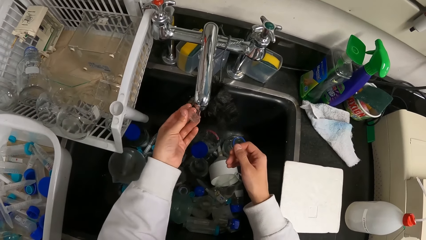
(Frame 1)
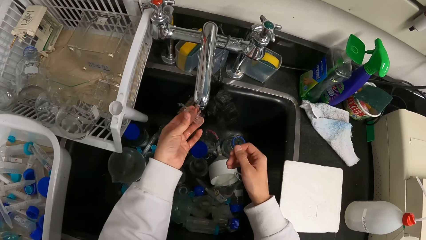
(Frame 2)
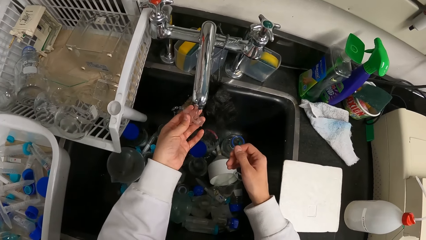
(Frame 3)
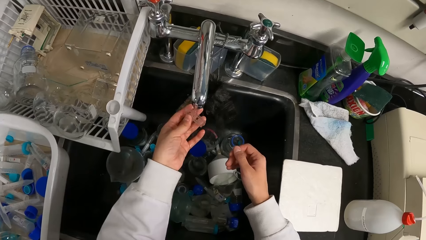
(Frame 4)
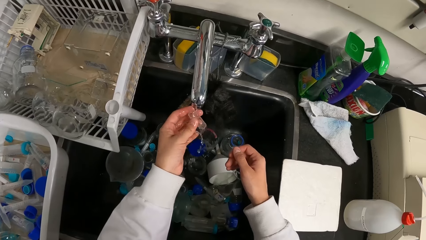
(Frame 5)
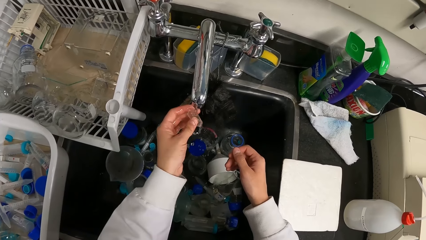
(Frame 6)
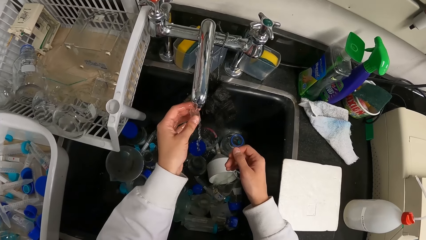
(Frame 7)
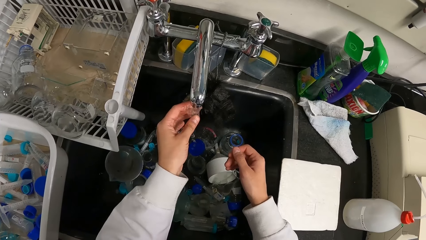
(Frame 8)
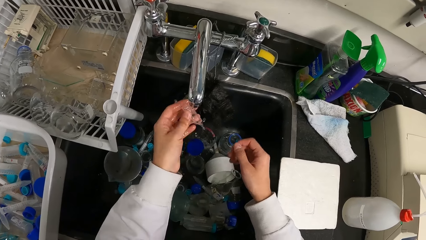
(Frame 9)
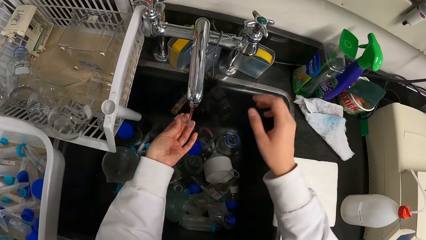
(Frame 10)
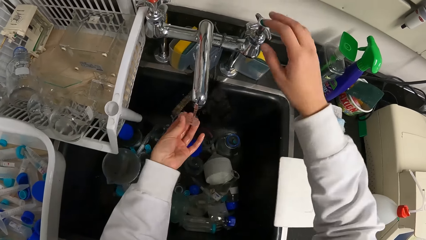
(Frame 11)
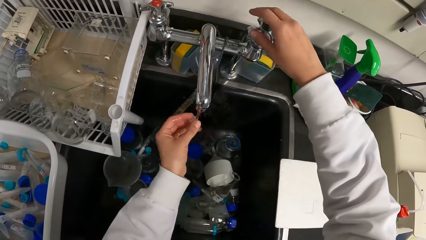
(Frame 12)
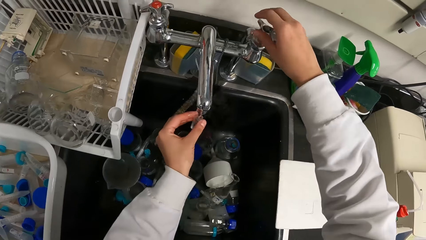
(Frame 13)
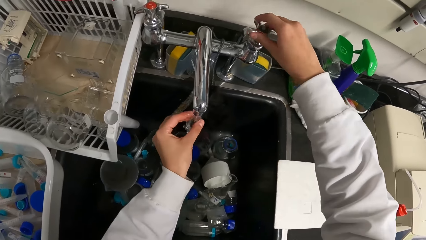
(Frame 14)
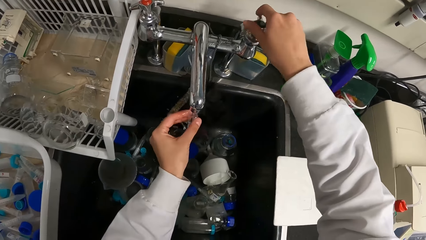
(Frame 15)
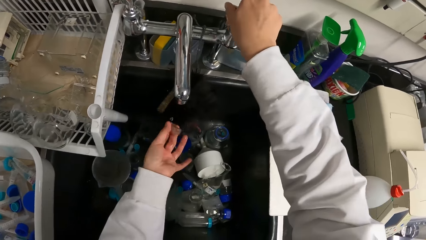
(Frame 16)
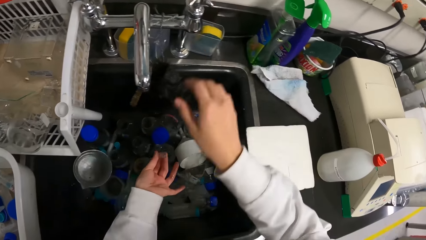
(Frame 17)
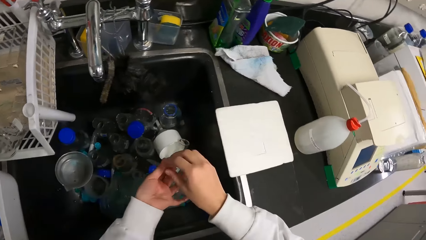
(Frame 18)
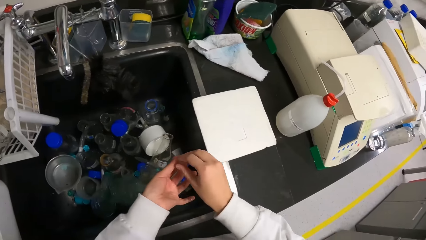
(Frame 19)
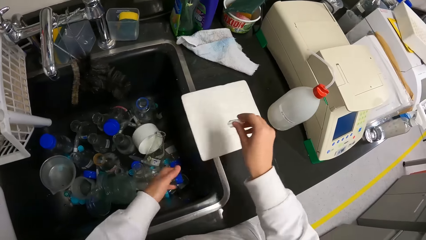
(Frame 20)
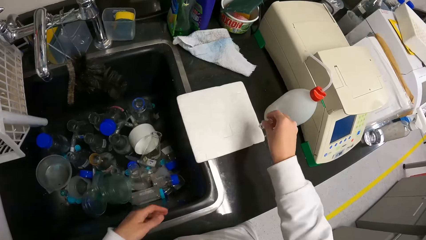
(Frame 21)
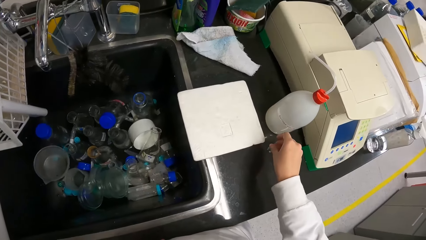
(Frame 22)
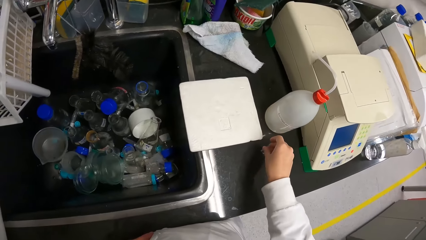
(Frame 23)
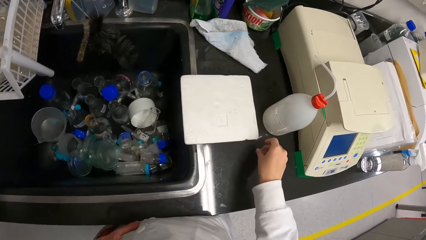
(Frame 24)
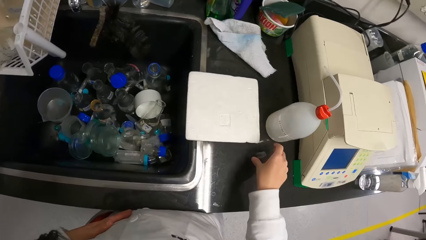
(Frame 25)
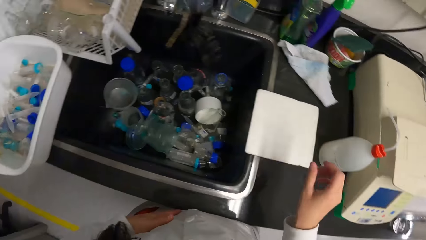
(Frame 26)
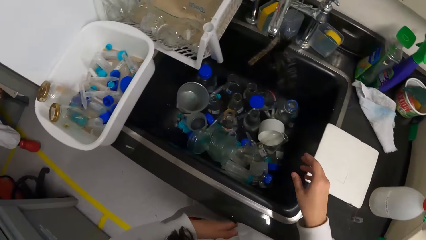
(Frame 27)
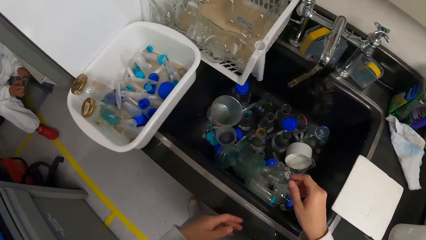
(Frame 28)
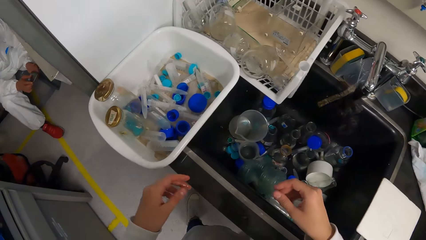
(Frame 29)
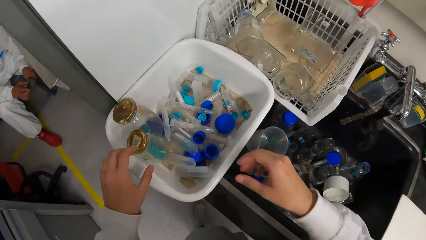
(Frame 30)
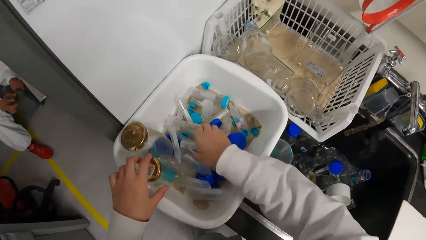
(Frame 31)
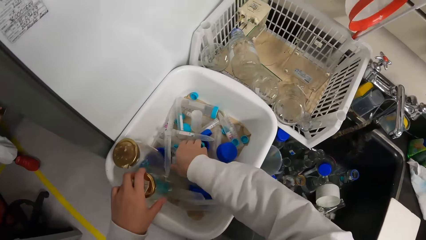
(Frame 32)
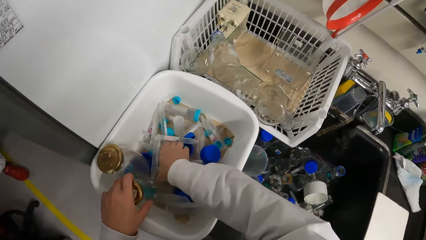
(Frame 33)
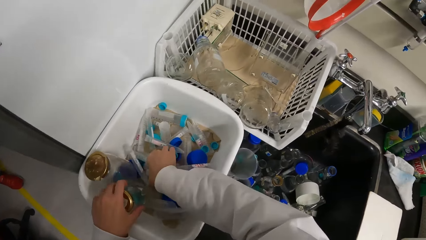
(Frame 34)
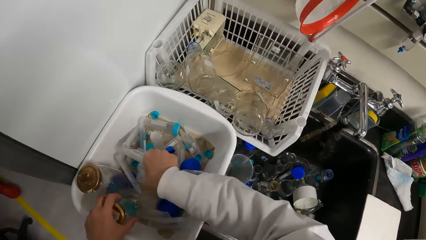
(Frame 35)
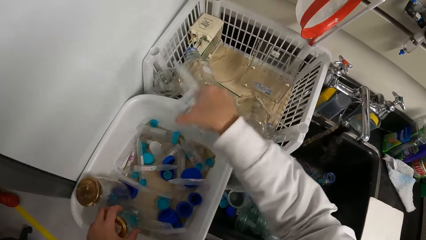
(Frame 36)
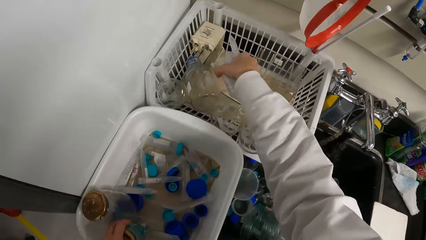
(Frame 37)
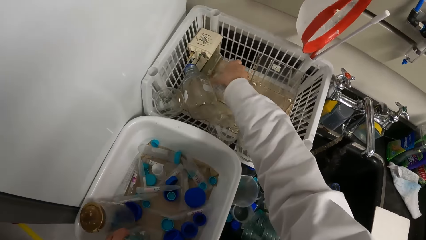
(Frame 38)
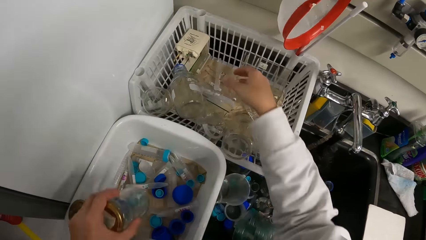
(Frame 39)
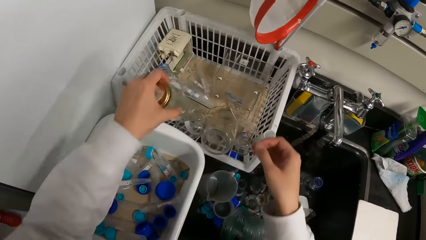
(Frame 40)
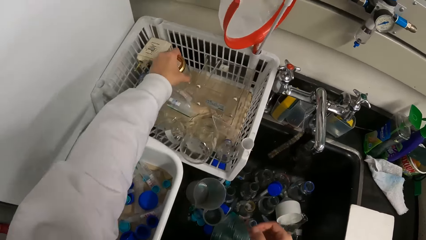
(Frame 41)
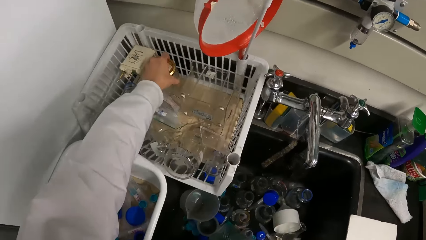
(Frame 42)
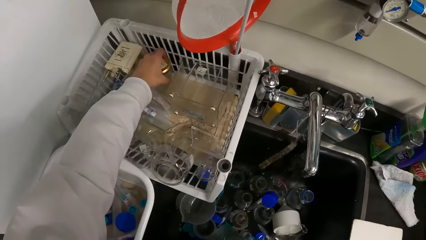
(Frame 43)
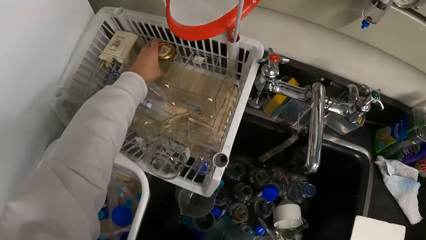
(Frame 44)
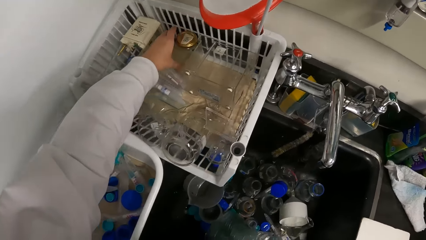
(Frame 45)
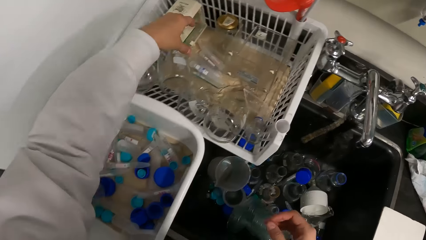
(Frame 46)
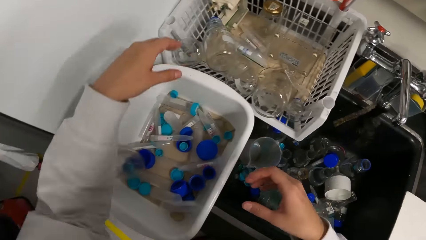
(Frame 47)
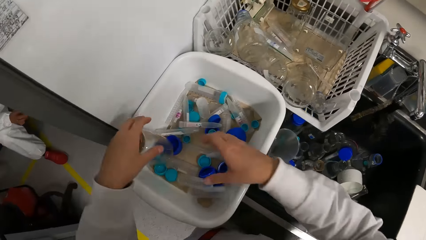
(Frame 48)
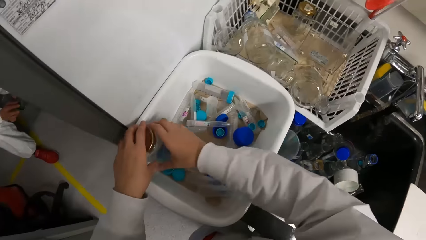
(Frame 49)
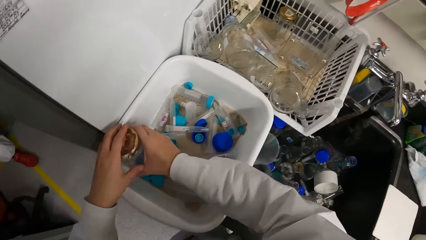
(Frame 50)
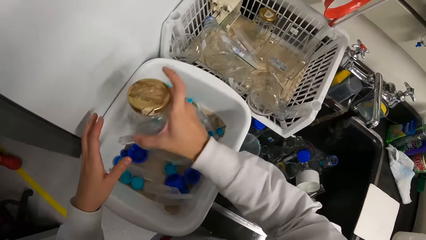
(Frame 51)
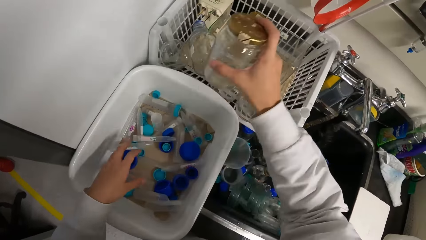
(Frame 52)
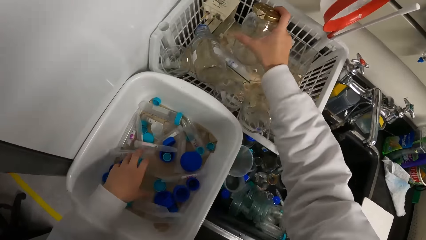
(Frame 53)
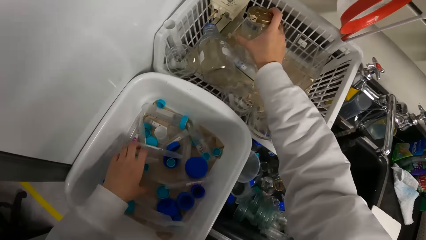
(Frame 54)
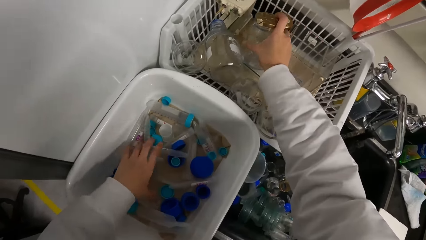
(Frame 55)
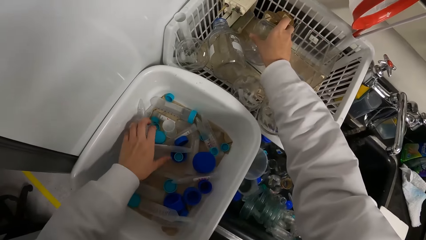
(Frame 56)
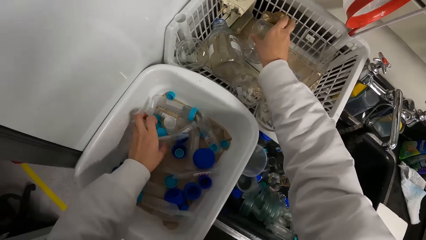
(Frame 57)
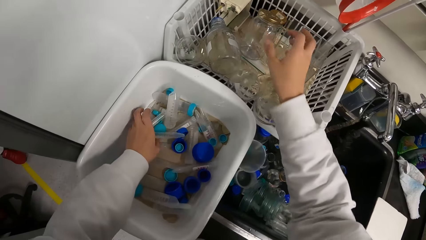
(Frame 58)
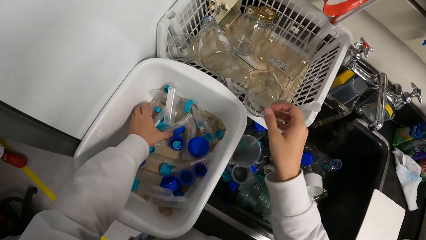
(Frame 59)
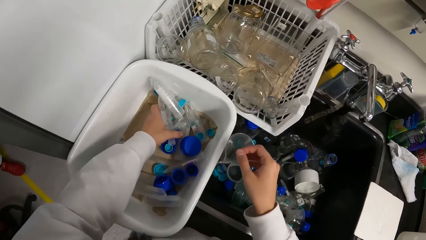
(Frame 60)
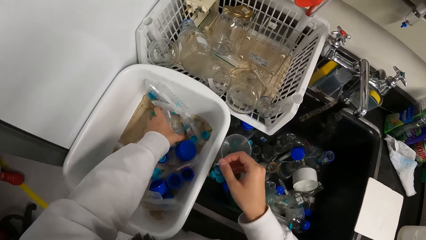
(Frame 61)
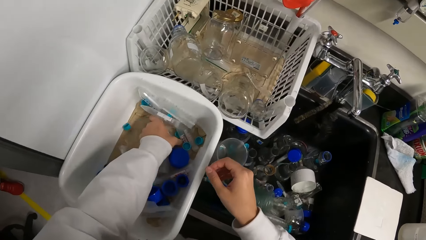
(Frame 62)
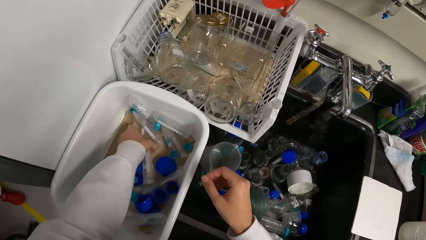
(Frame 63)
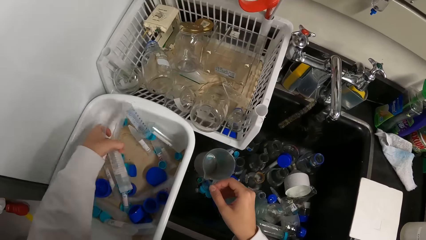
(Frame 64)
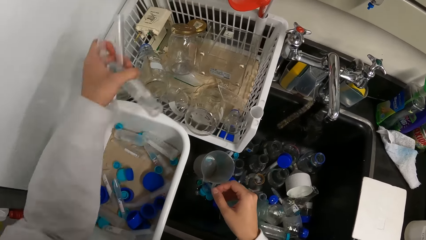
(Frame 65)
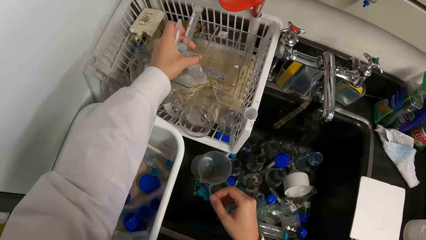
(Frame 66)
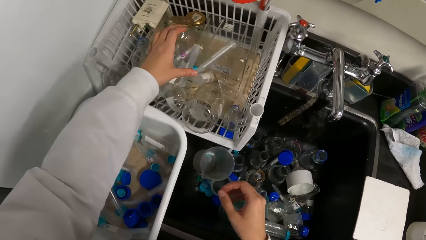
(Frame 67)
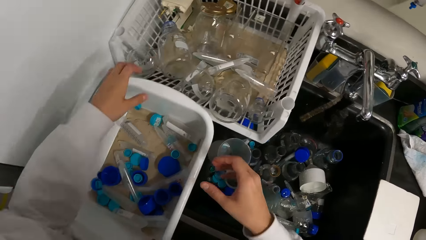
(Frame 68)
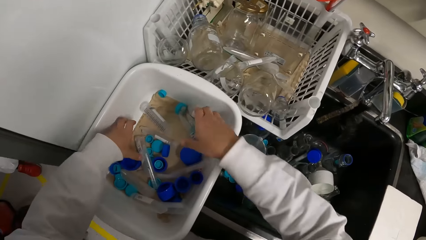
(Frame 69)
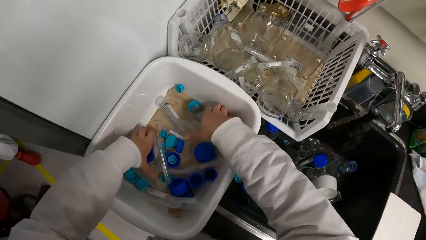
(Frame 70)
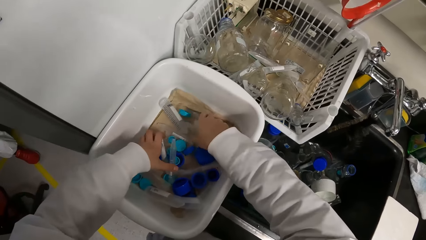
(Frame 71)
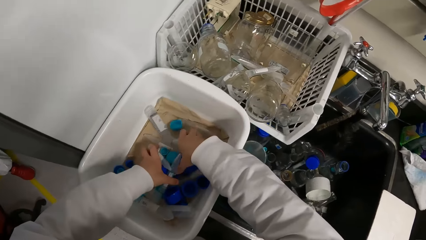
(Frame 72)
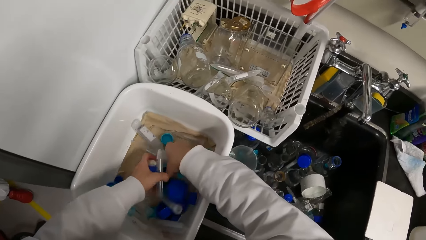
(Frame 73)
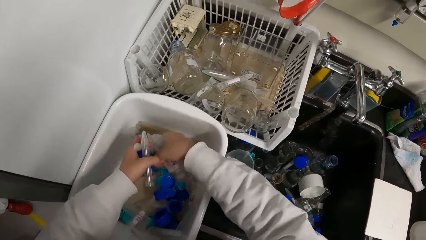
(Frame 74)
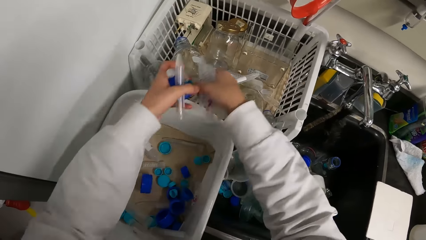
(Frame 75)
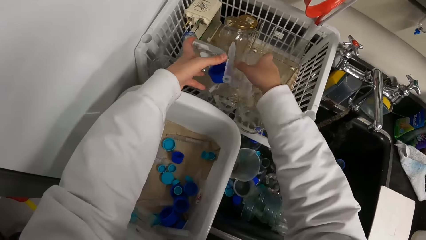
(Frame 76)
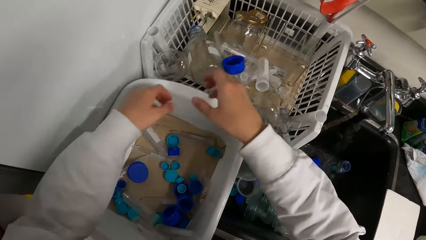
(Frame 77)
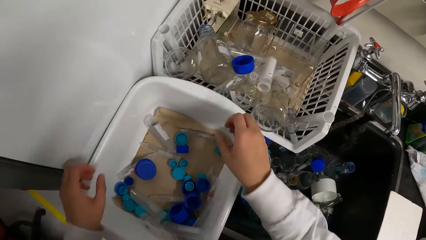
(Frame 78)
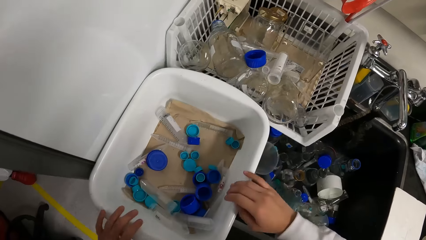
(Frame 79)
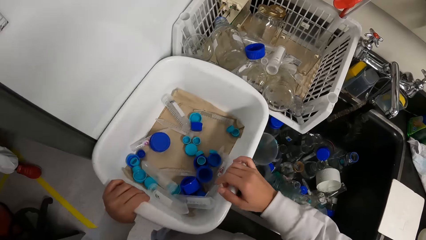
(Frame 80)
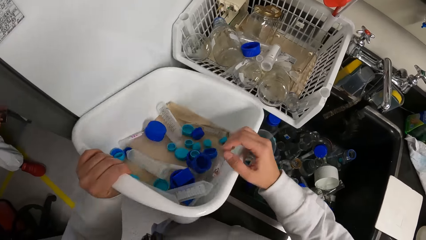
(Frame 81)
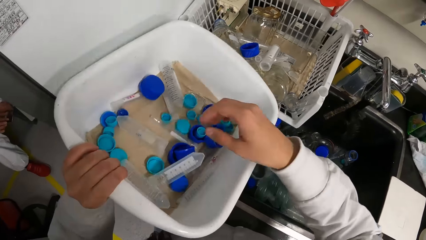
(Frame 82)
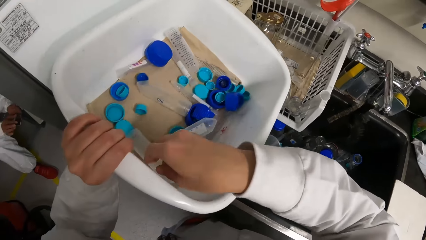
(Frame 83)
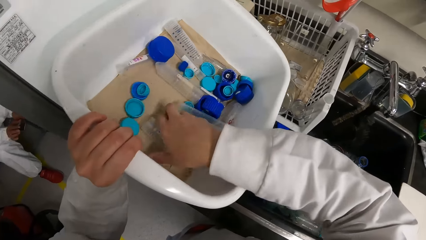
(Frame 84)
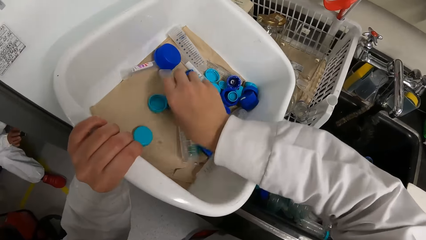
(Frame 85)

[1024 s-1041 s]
The camera wearer closes the tap with her right hand. She transfers the sample cup from her left hand to her right hand. She places the sample cup on the slab with her right hand. She moves the jars, syringe tubes and lids to the rack. She picks a jar in a container on the slab with her left hand. She picks some reagent kits from the container on the slab with her right hand. She places the reagent kits into the rack on the slab with her right hand. She places the jar into the rack on the slab with her left hand. She holds a jar in the container on the slab with both hands. She removes her left hand from the container on the slab. She picks the jar in the container on the slab with her right hand. She places the jar into the rack on the slab with her right hand. She picks some reagent kits from the container on the slab with her left hand. She places the reagent kits into the rack on the slab with her left hand. She picks some reagent kits from the container on the slab with both hands. She places the reagent kits into the rack on the slab with both hands. She picks the container on the slab with both hands.
